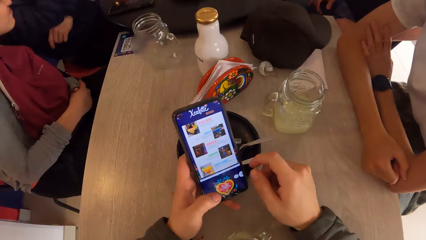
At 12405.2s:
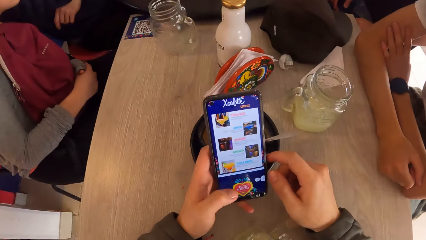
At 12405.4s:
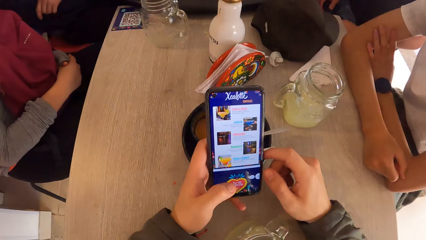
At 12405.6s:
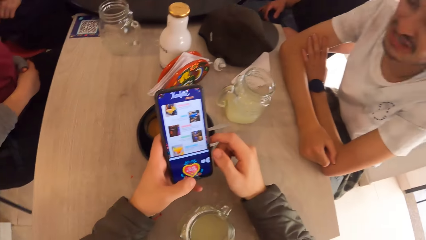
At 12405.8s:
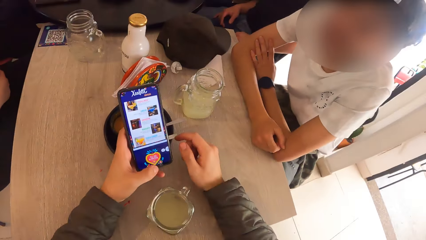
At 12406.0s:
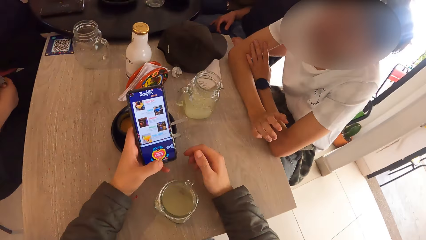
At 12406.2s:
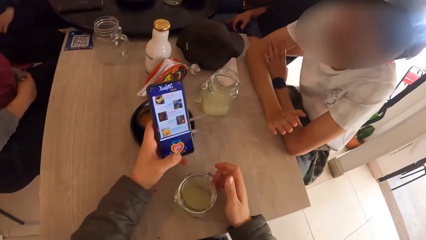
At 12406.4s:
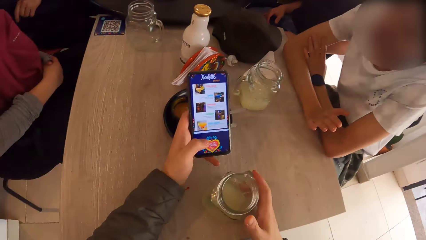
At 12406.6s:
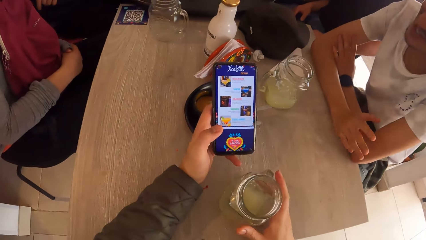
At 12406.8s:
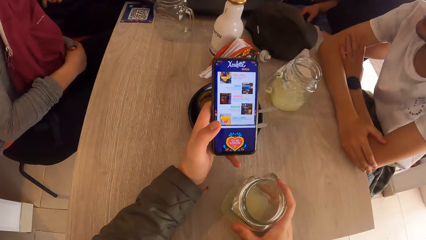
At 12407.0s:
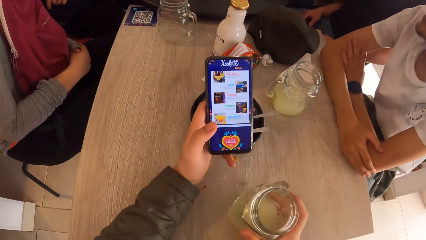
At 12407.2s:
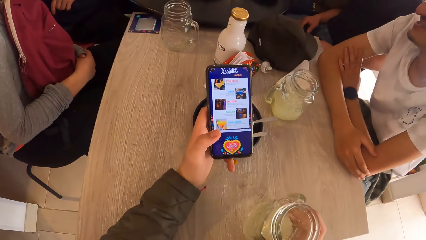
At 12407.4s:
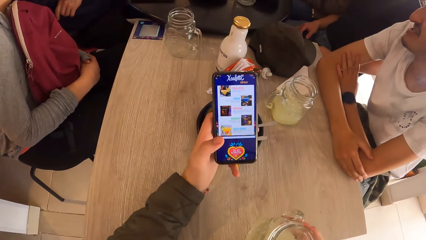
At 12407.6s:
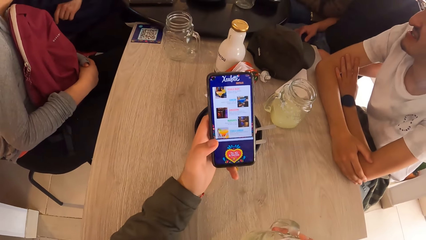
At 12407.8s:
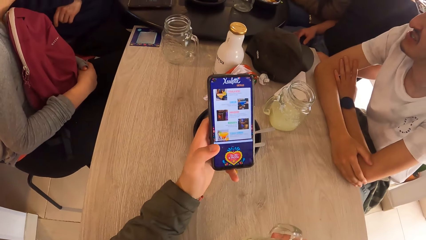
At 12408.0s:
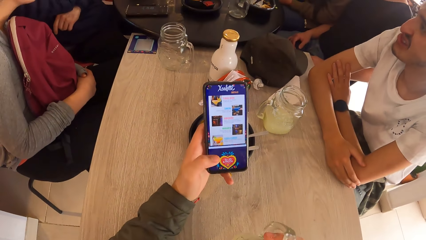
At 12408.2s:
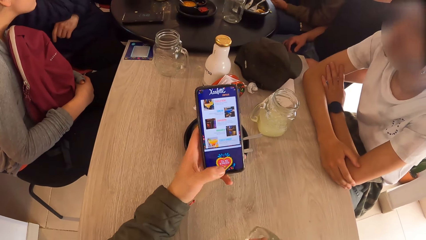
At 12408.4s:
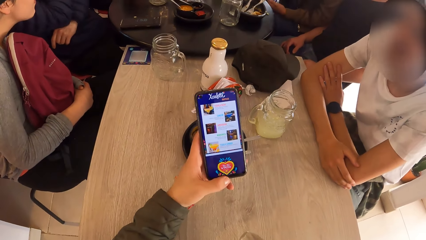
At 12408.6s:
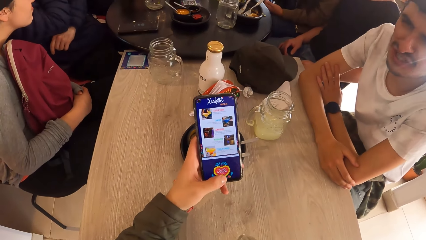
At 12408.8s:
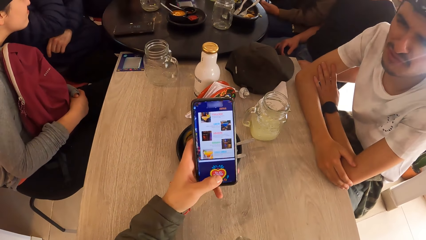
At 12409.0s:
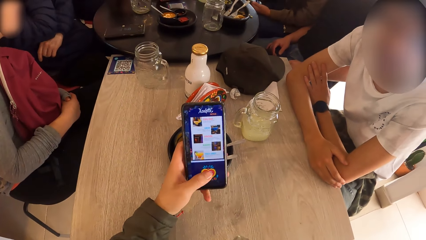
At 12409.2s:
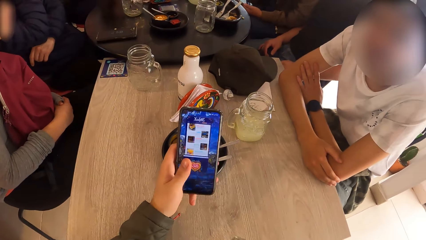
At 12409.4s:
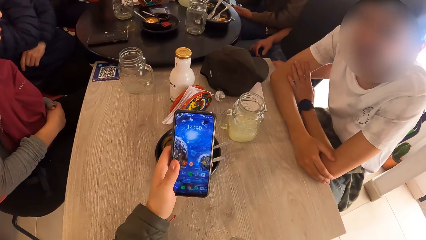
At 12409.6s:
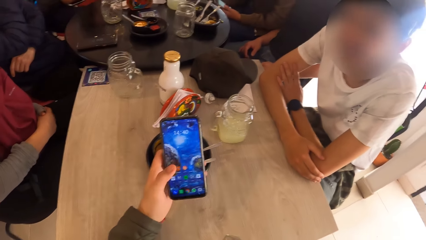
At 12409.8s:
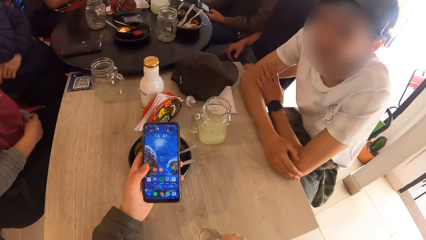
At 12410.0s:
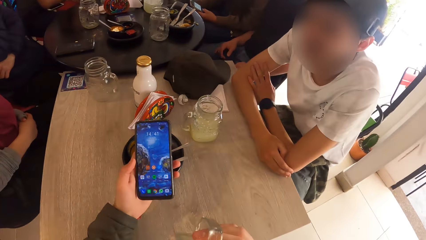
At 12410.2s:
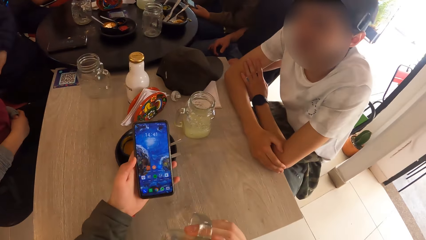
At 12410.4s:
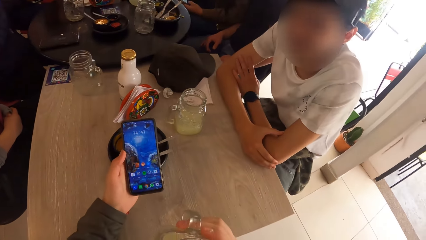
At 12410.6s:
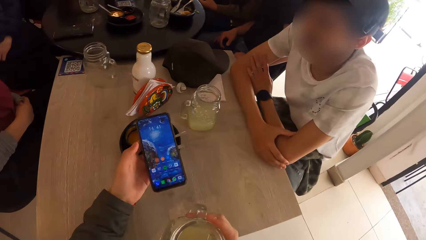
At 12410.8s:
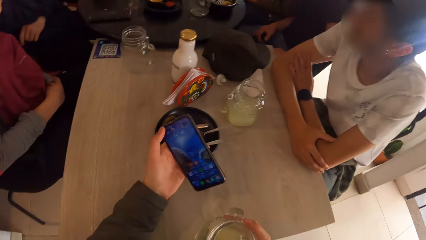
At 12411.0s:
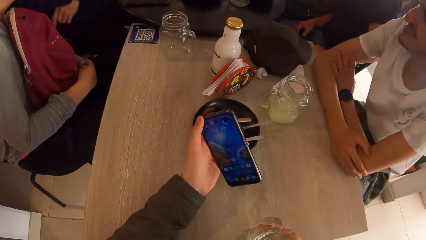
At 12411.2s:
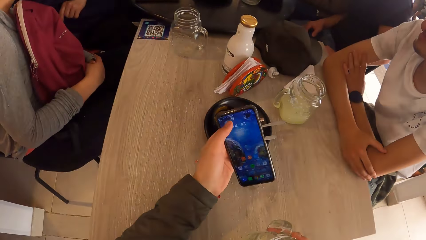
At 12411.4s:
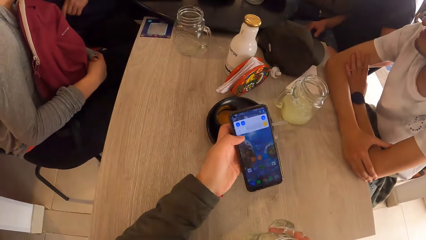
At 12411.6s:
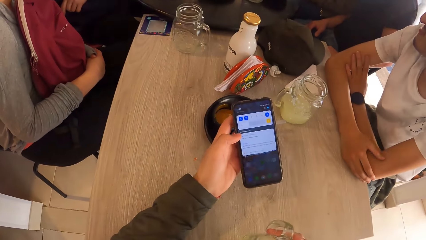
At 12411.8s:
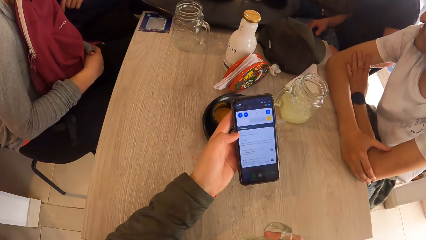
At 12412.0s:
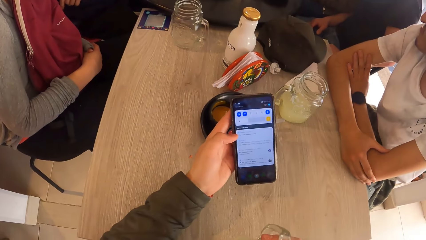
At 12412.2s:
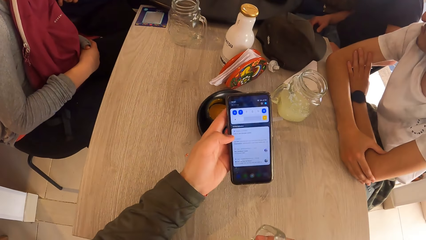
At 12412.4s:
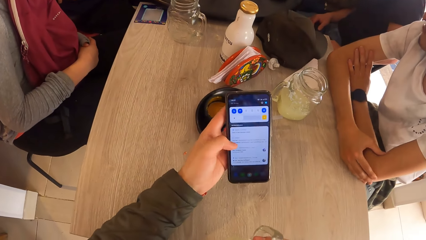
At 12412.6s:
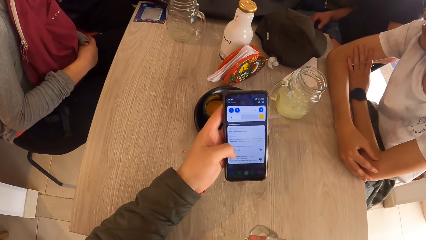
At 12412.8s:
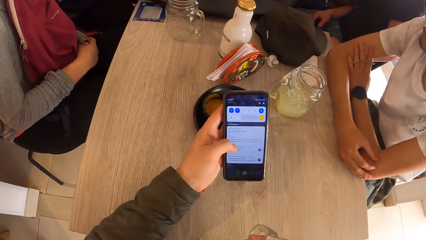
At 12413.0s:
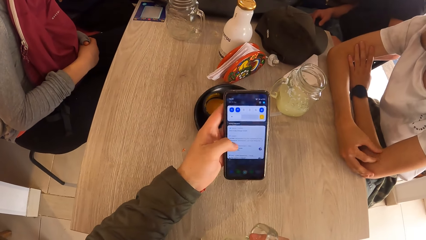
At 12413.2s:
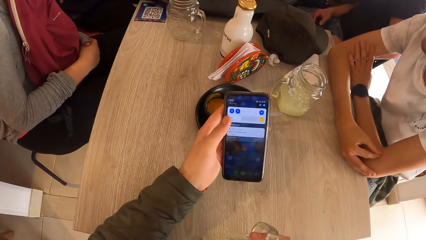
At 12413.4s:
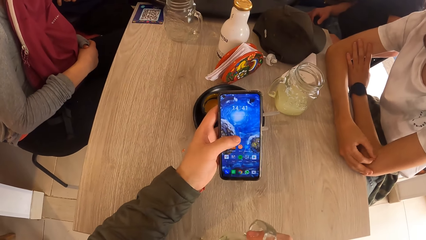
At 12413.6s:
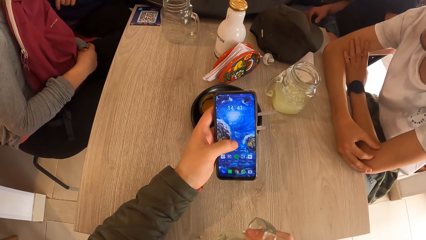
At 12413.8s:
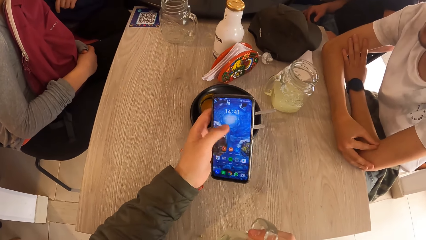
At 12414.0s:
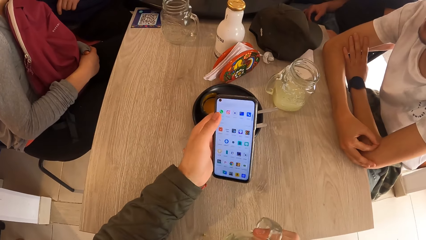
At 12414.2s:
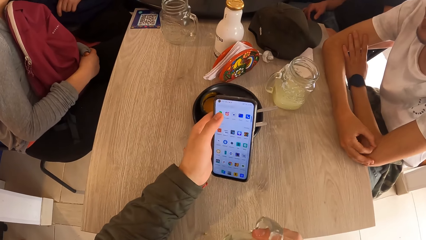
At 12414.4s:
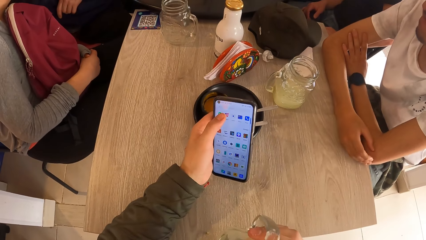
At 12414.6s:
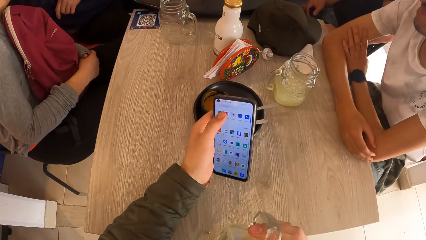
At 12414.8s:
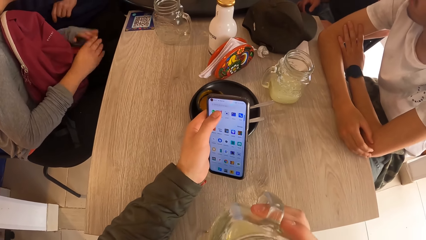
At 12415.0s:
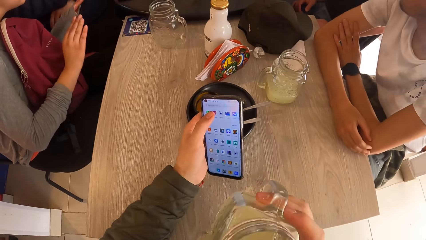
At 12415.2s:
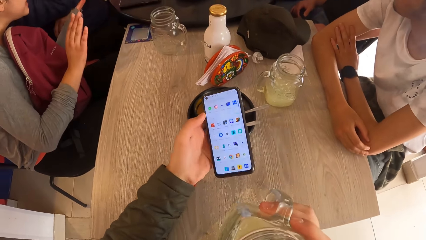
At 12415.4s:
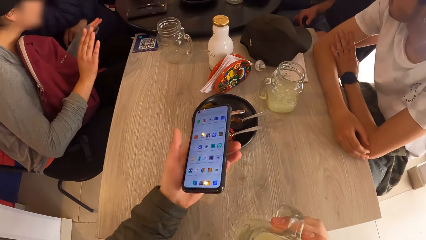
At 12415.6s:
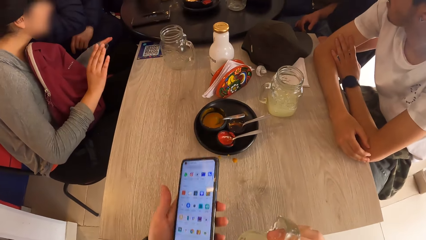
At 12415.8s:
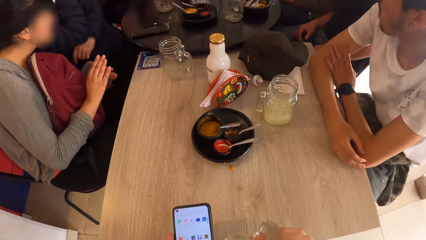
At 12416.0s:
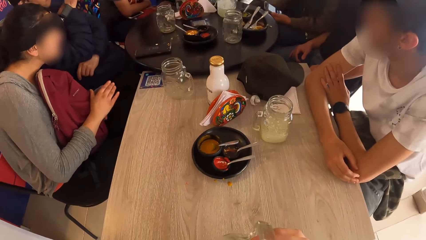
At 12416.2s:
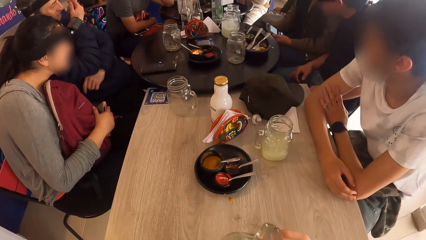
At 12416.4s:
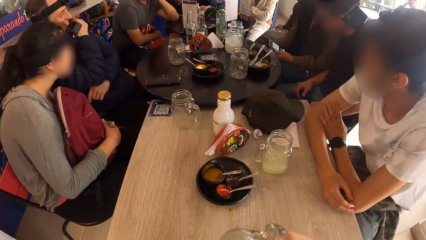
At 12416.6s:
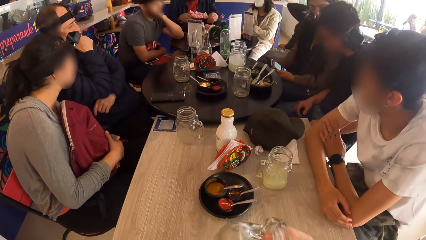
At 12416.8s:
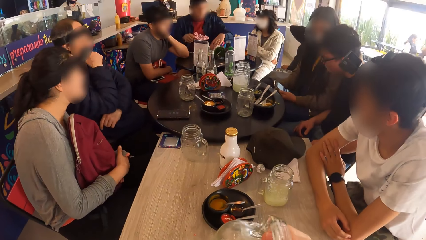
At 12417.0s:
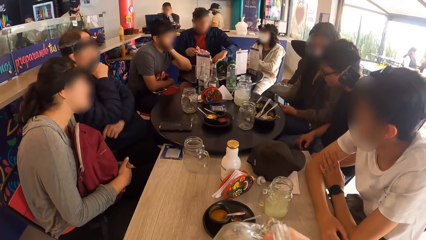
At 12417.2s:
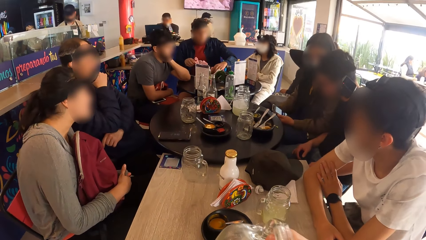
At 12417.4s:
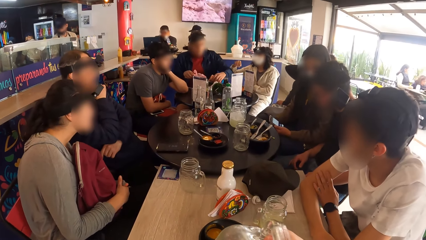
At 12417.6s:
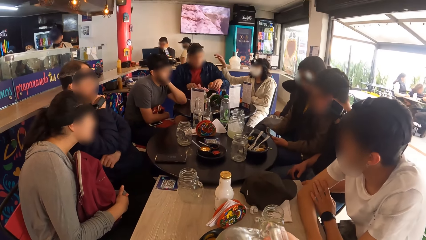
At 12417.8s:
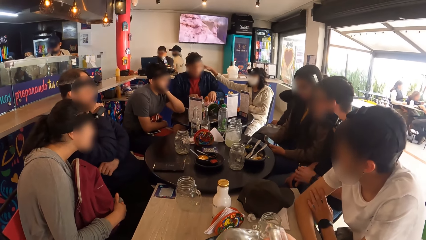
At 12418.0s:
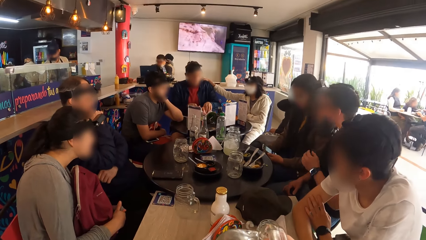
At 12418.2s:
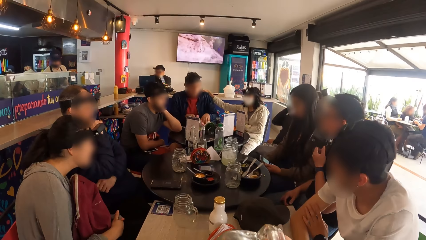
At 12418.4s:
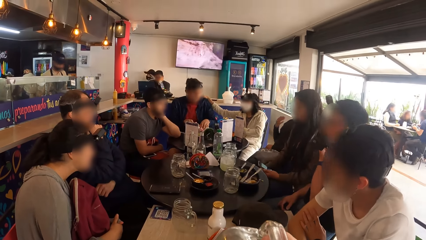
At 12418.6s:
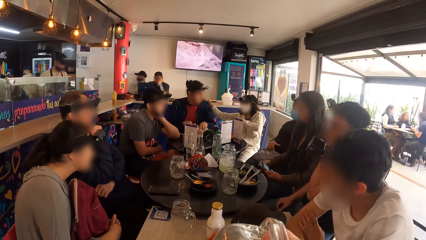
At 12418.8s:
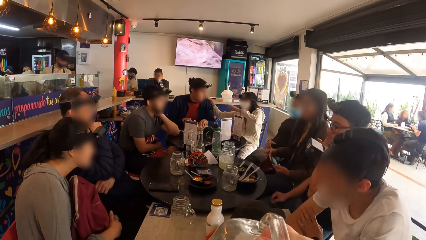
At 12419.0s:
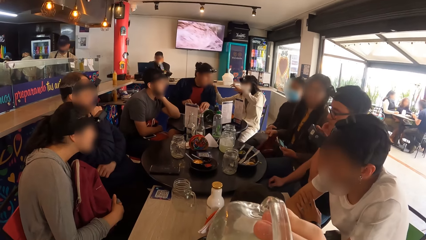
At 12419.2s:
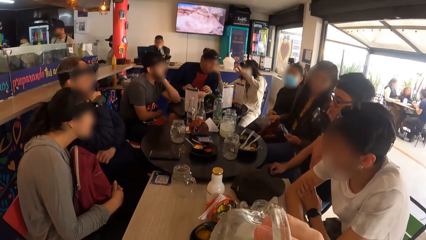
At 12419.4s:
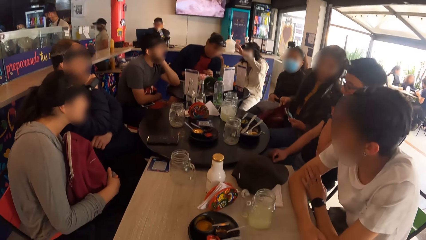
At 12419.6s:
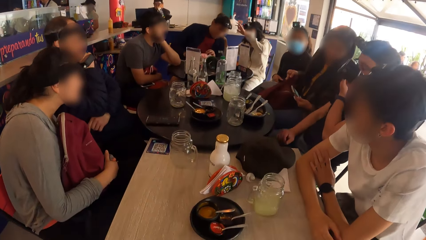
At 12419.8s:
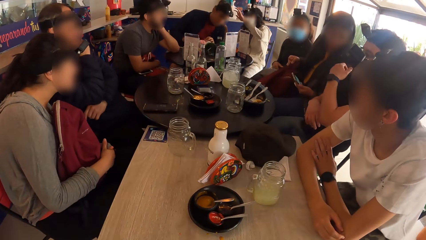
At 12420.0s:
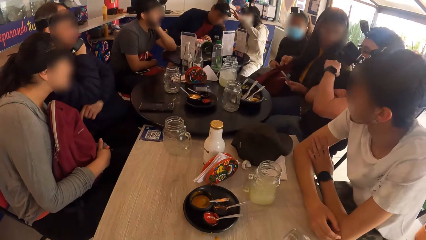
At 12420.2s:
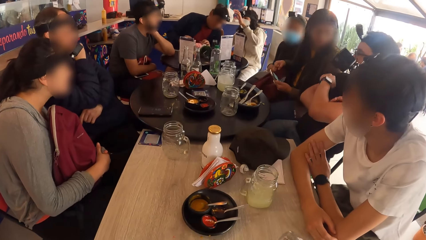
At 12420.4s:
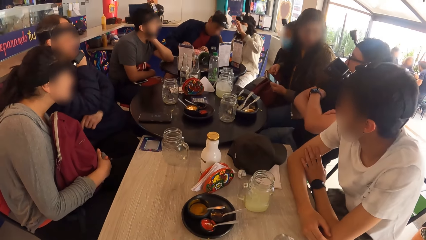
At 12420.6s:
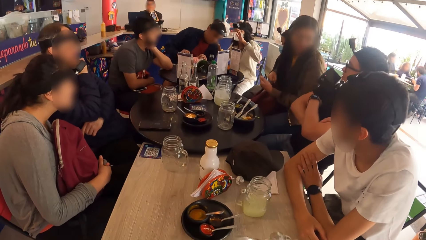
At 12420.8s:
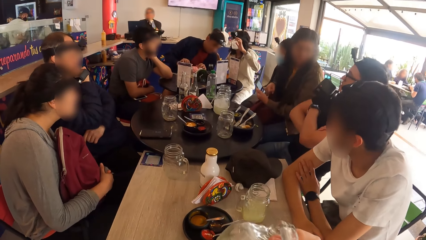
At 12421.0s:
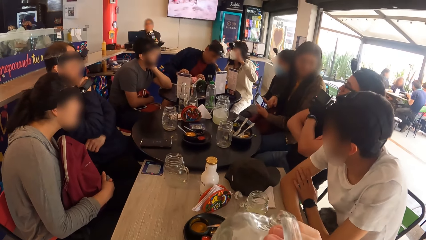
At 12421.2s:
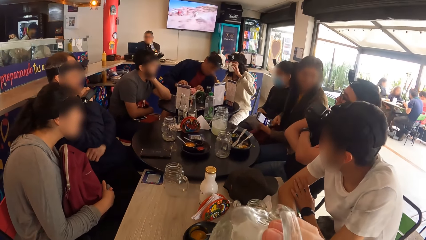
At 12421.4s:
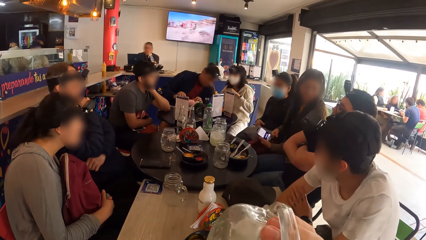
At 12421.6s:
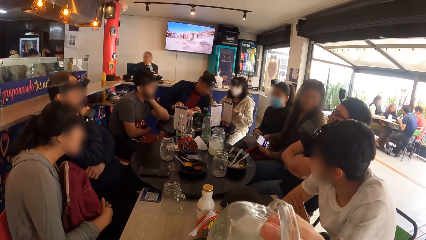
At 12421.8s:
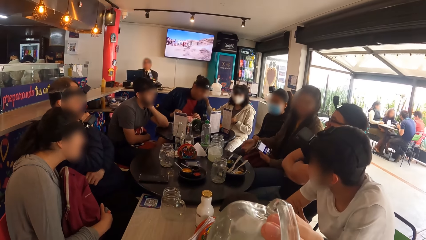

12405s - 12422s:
The camera wearer picks up the glass of juice from the table with his right hand. He drinks from the glass. He operates a phone. The man holds a napkin in his right hand. The camera wearer drinks from the glass of juice in his right hand. The man picks up the napkin from the table with his left hand. The man places the napkin on the table with his right hand. A woman touches the man with her right hand. The man places the napkin on the table with his left hand. The camera wearer looks around. The woman taps a camera on the head of the man with her left hand.
